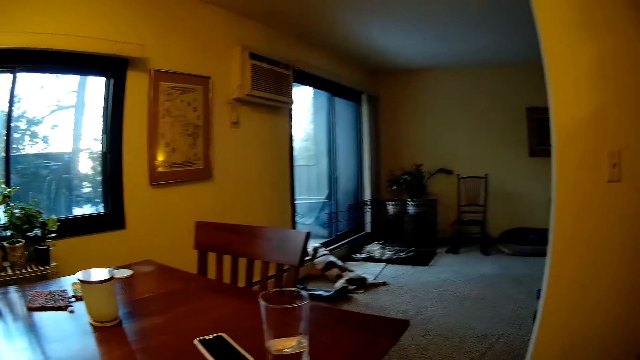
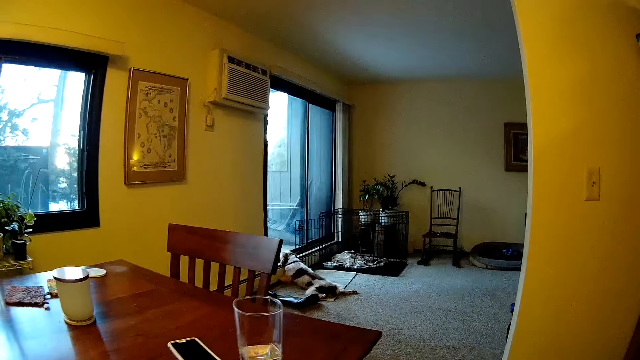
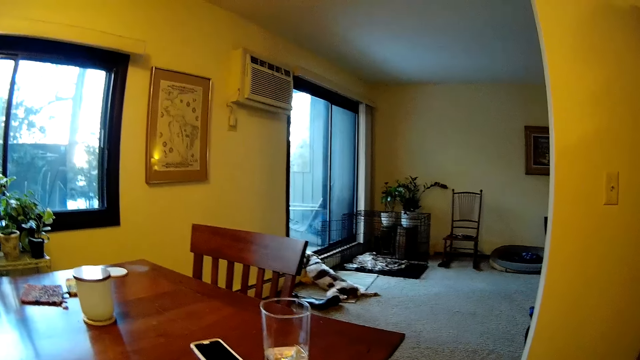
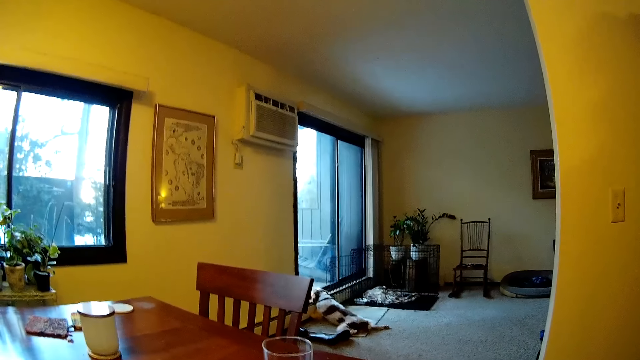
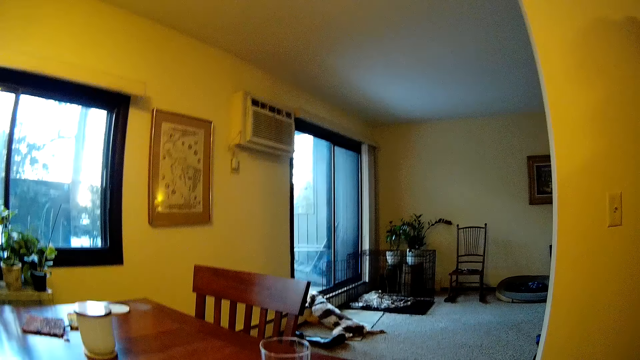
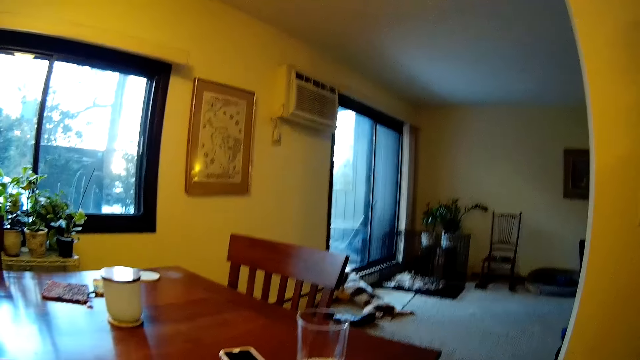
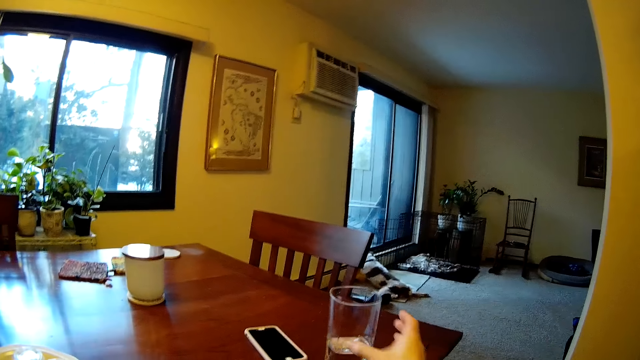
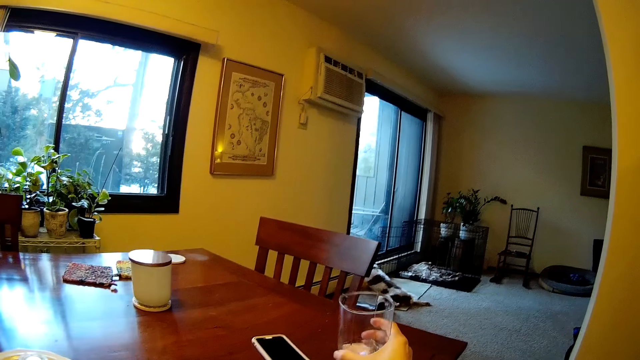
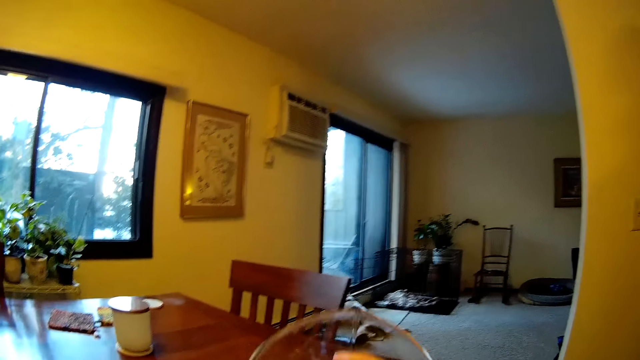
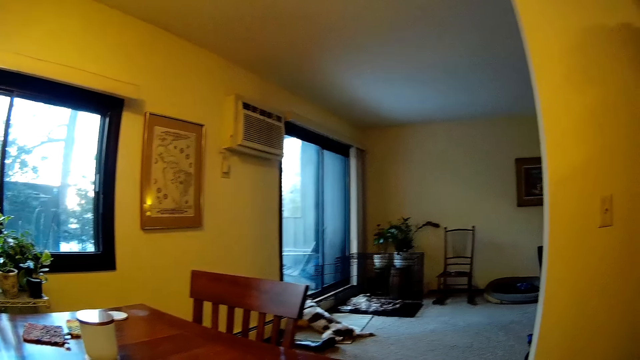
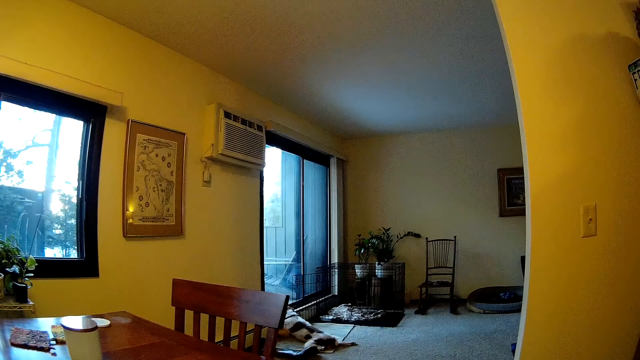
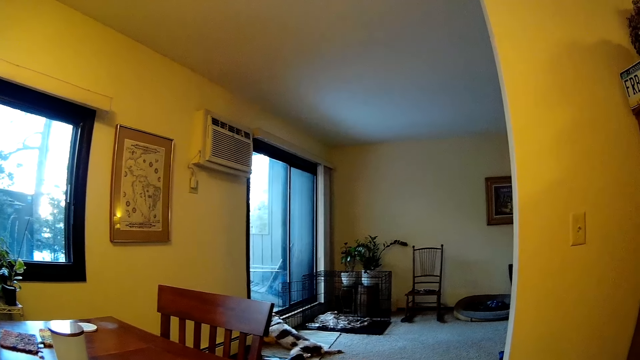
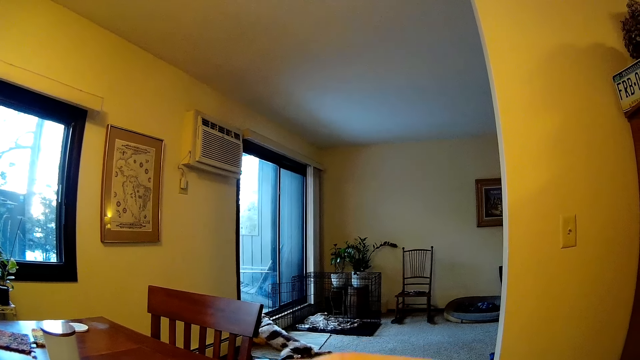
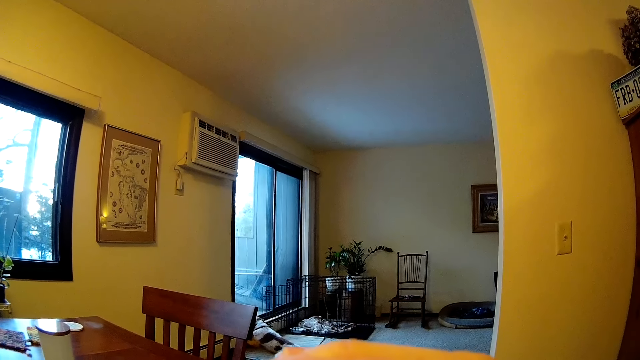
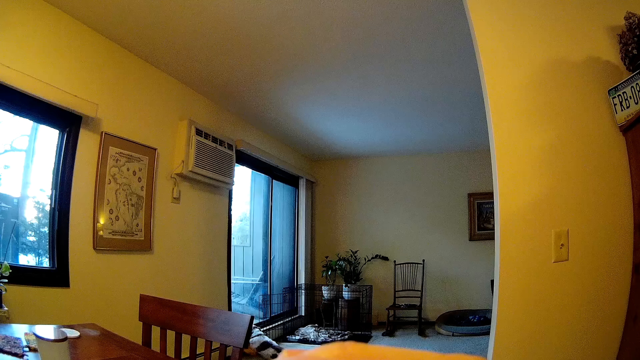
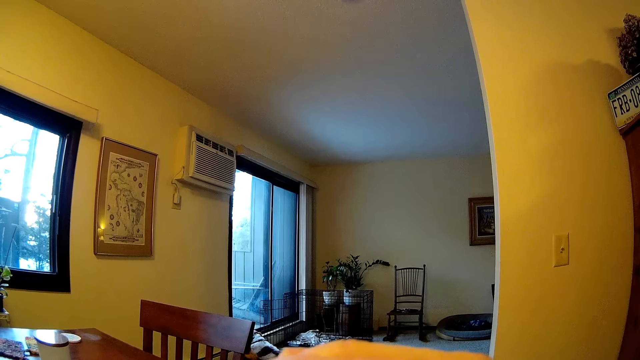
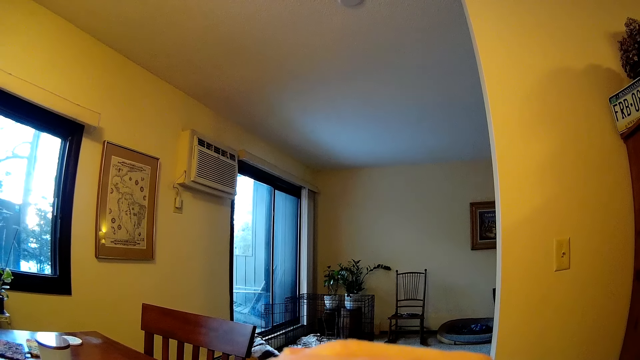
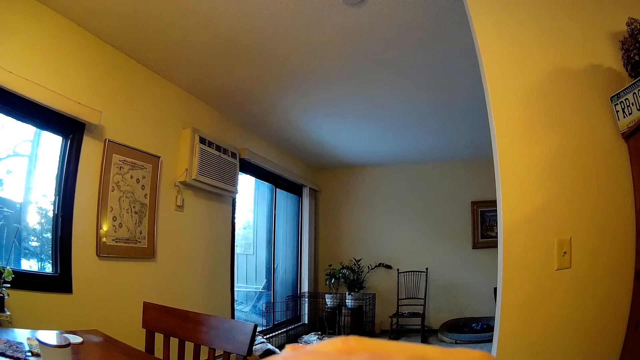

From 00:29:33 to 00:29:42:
The camera wearer drinks water from the glass cup on the table with his right hand.

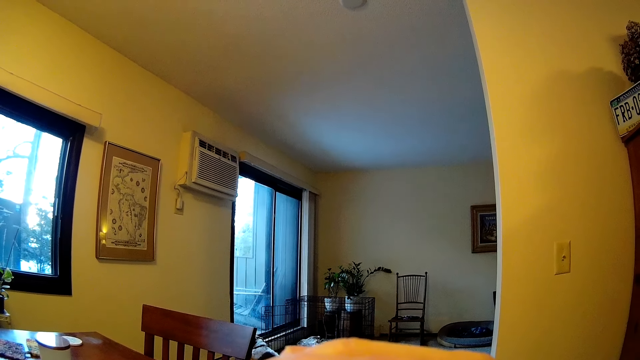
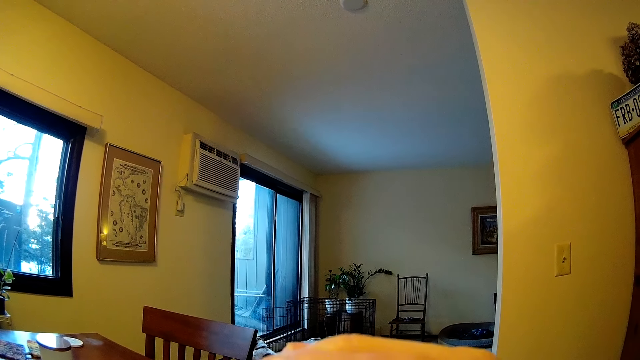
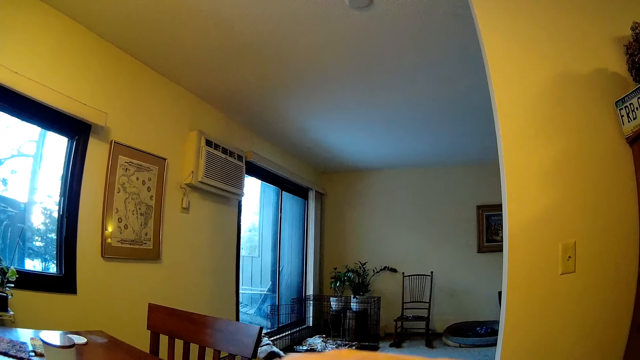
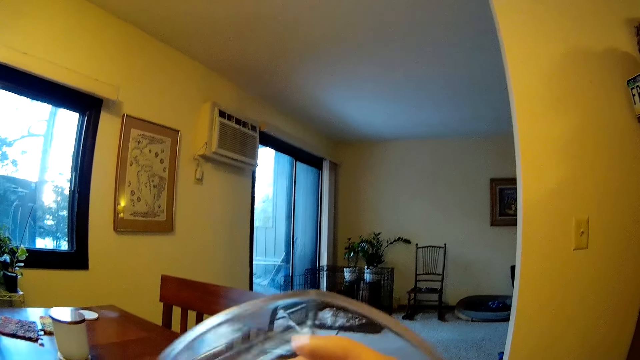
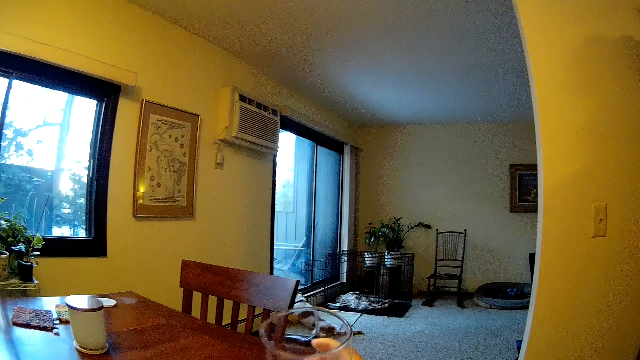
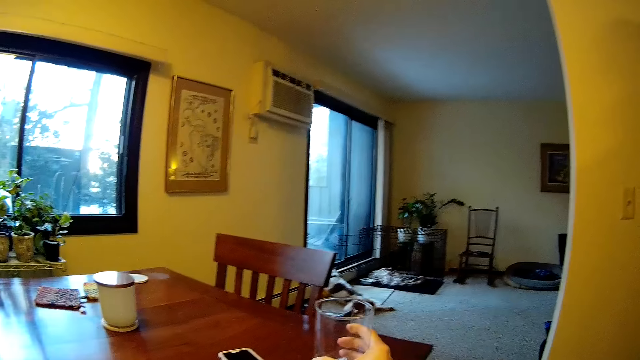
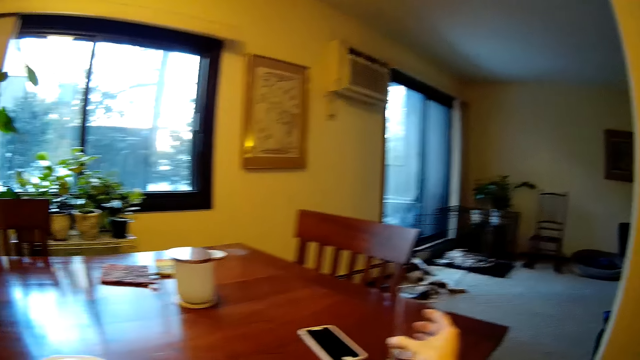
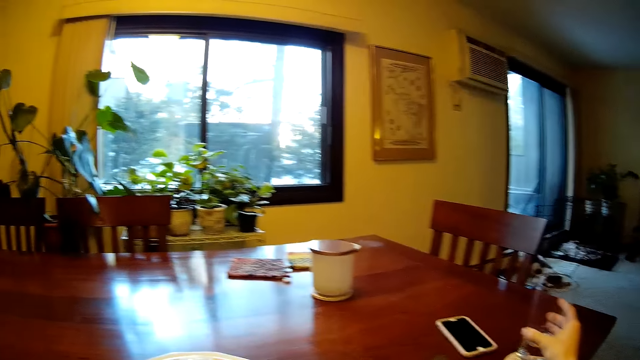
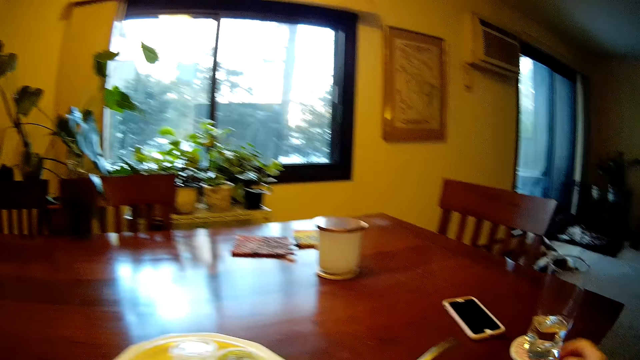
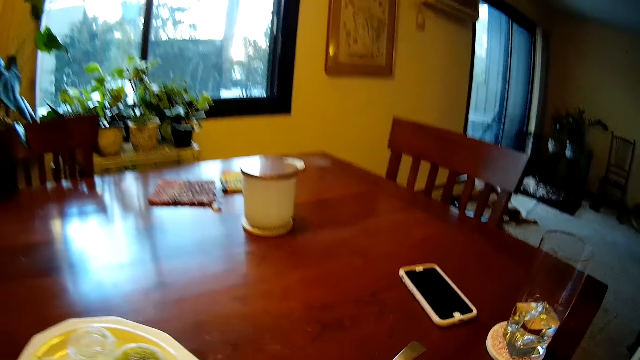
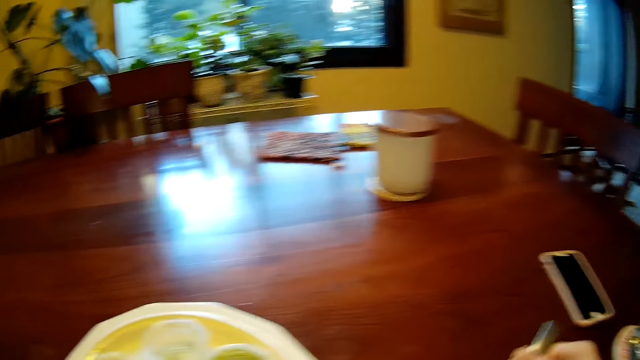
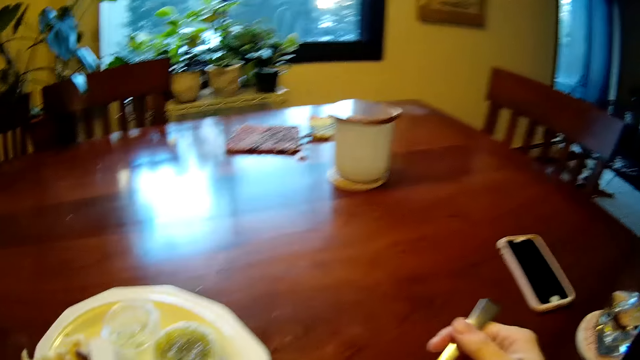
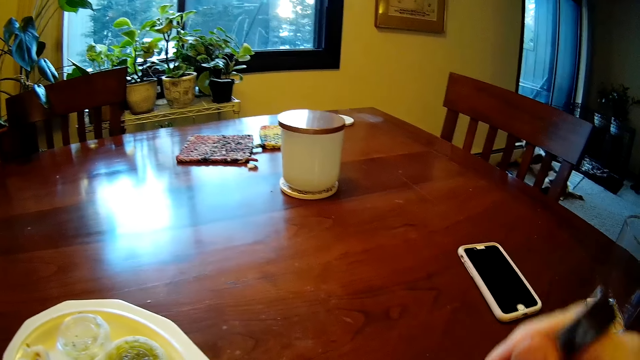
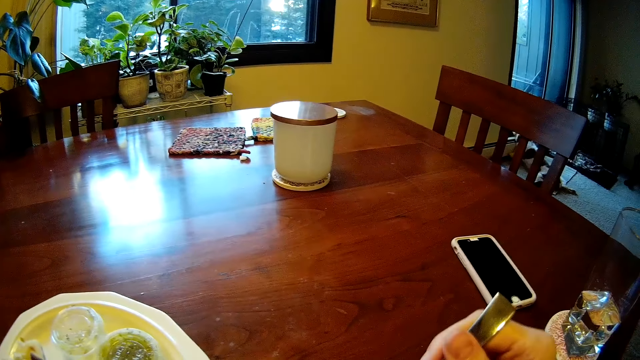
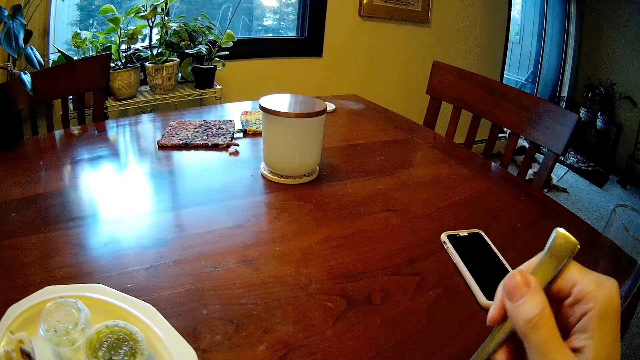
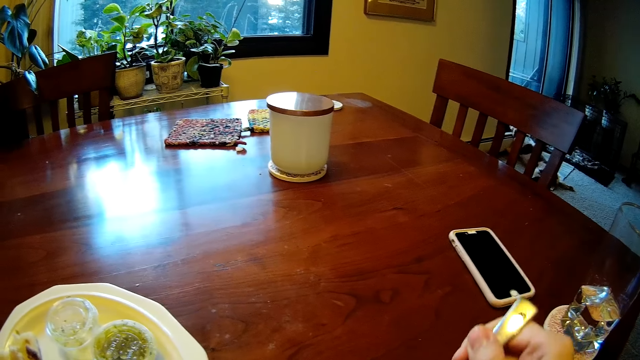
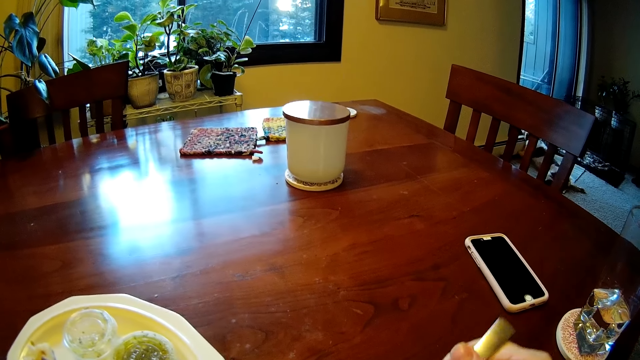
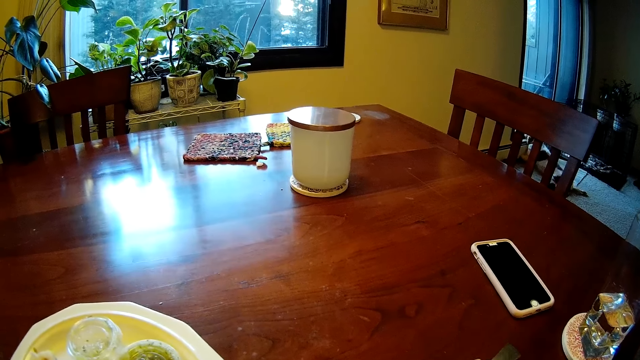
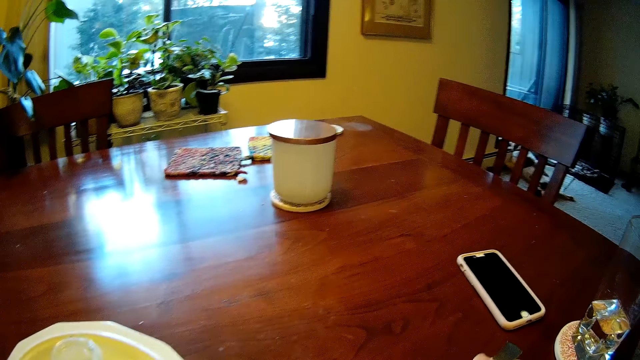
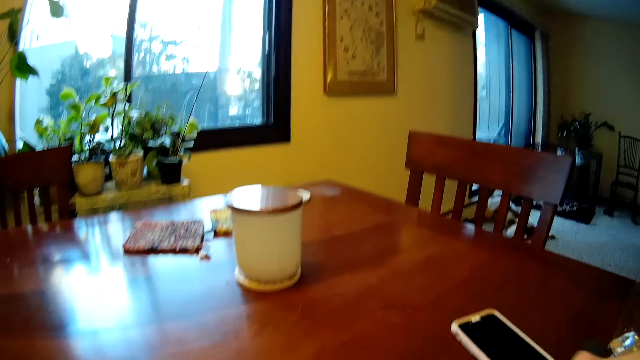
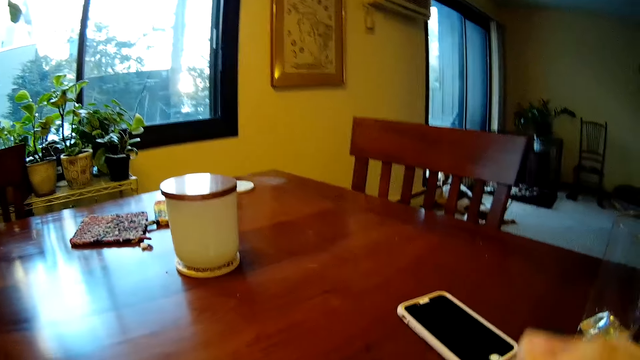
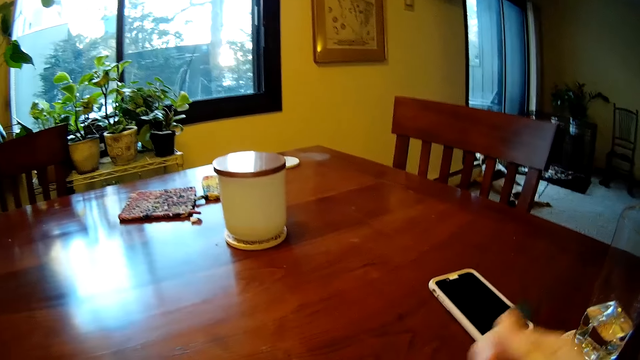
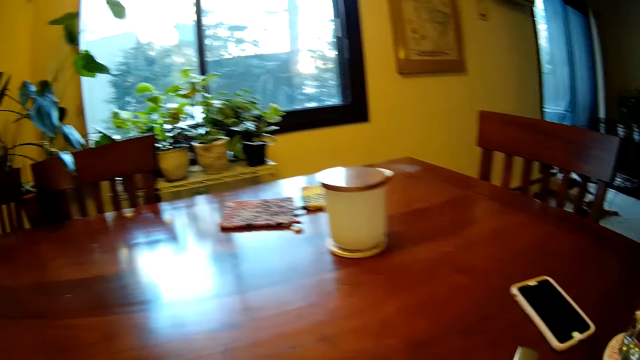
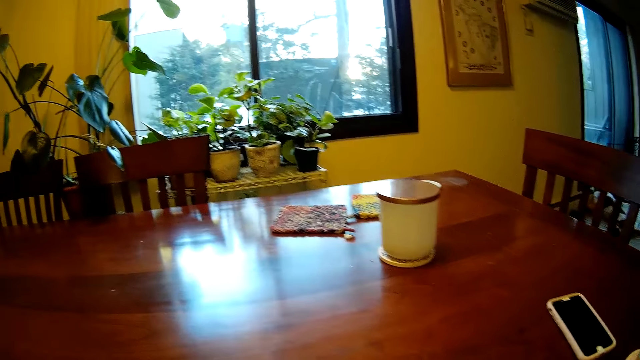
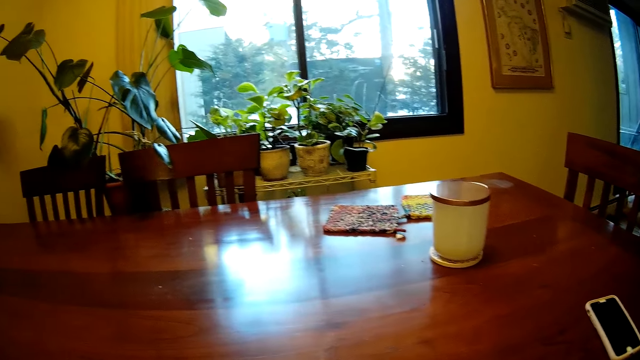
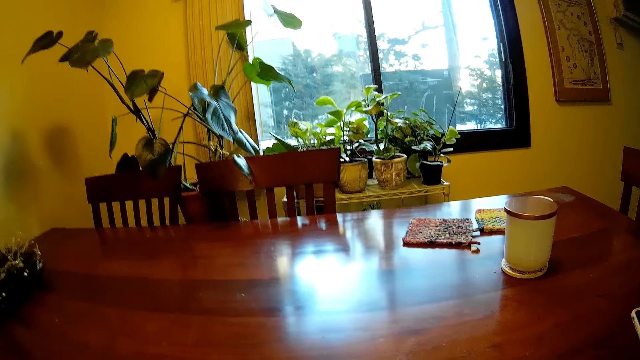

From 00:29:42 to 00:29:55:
The camera wearer drops the glass of water on the table with his right hand. He eats from a bowl of soup on the table with a fork in his right hand.
